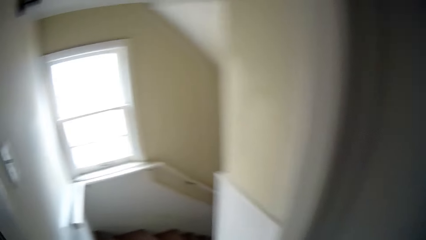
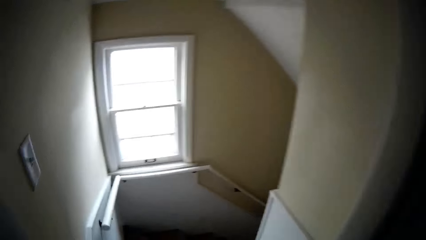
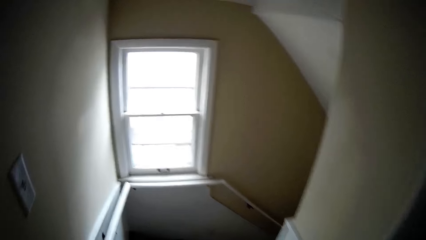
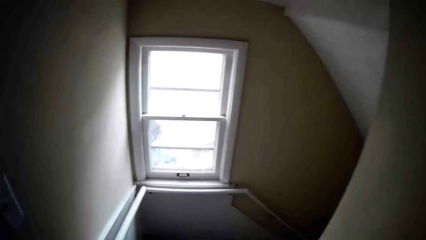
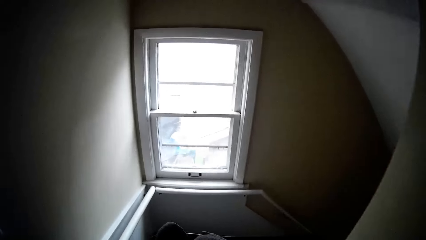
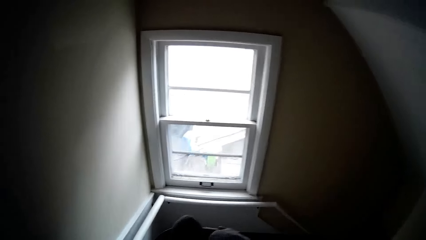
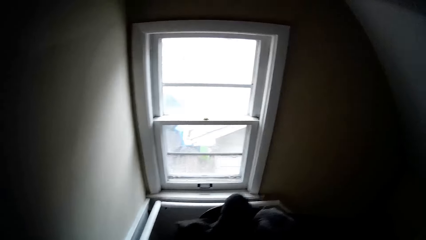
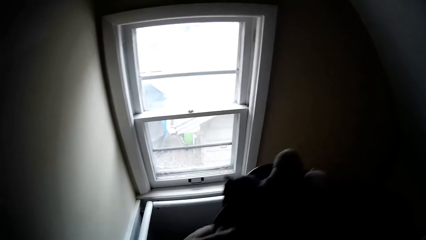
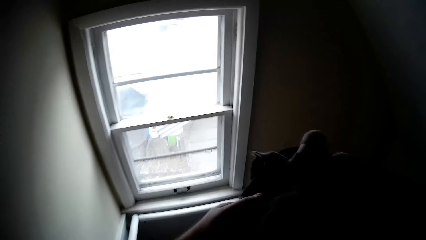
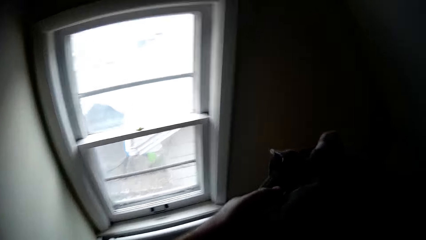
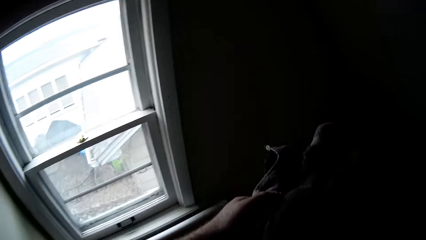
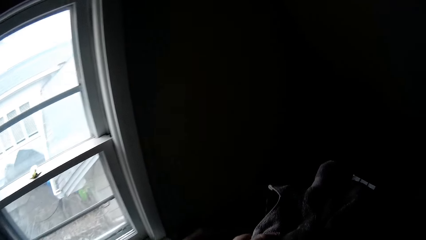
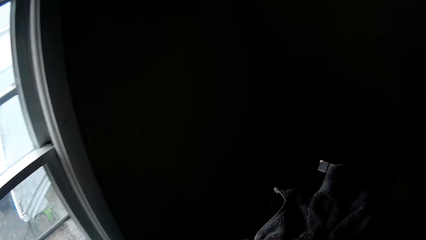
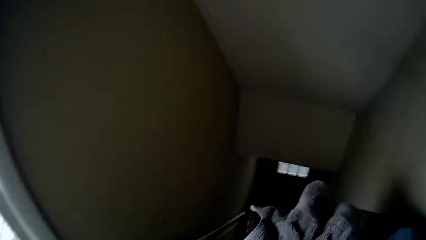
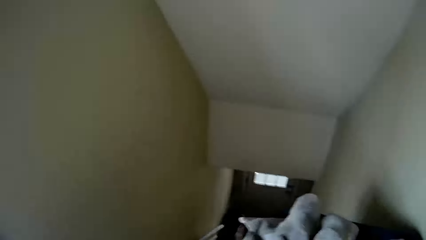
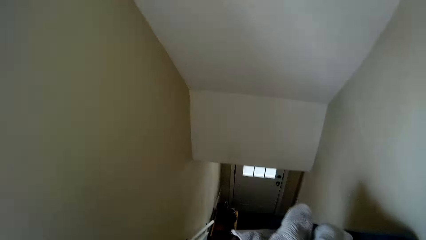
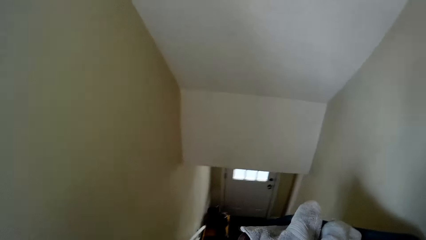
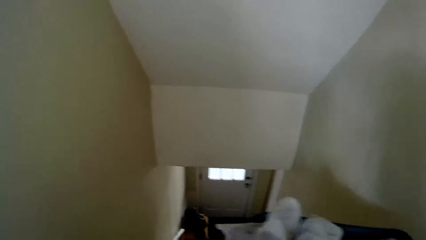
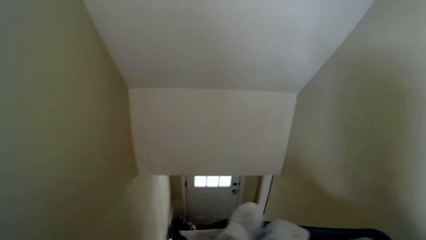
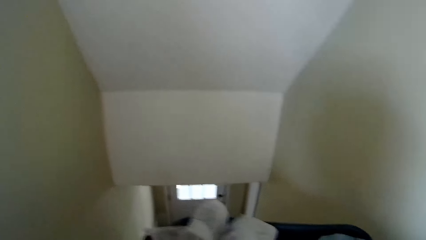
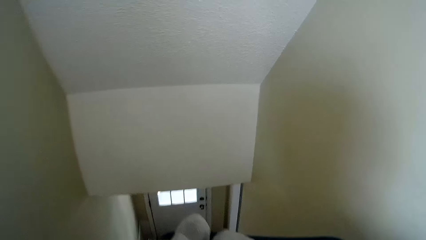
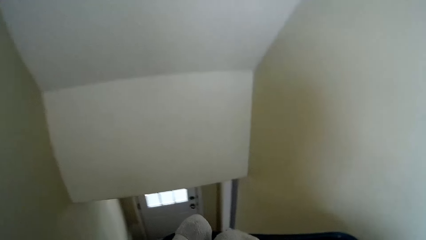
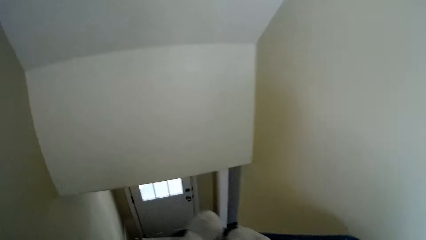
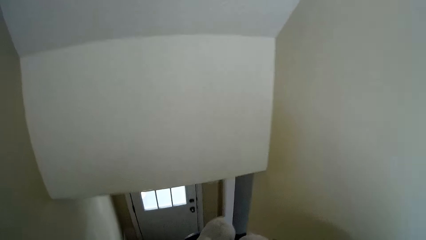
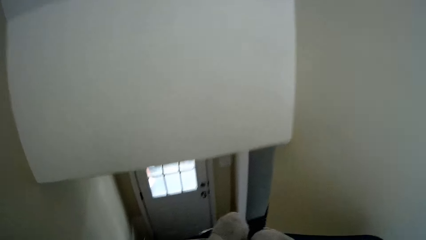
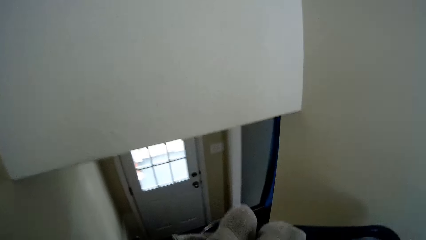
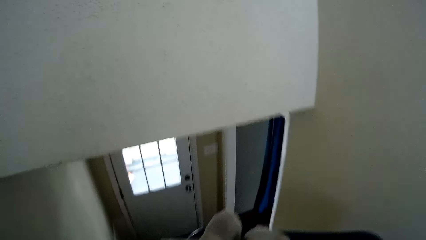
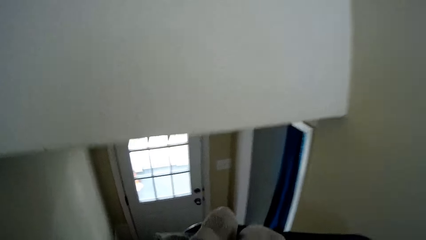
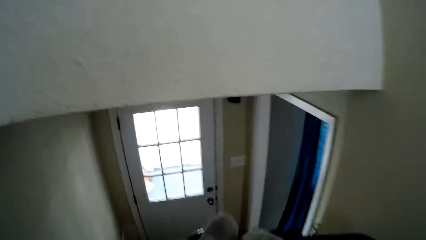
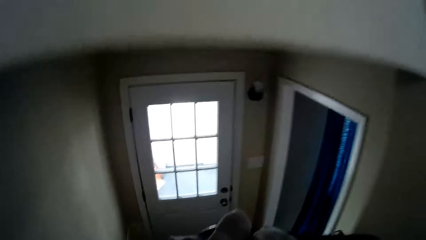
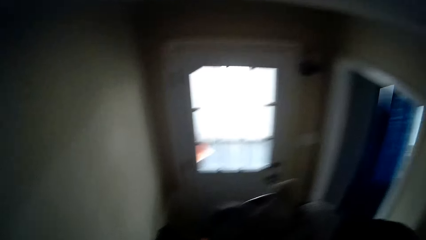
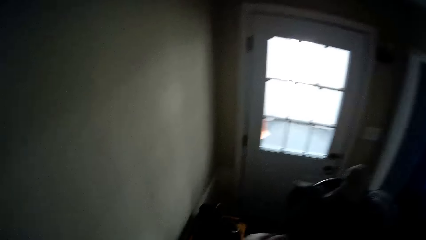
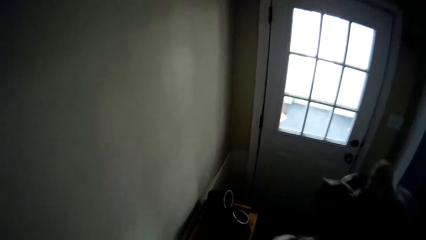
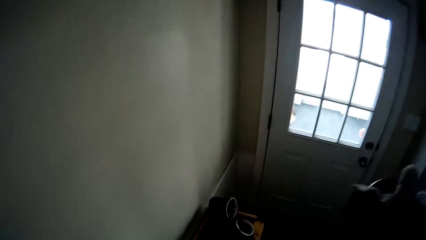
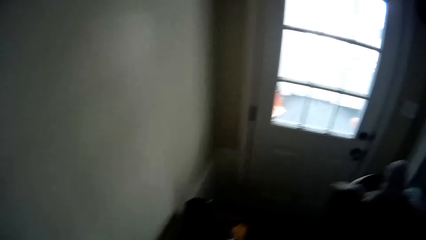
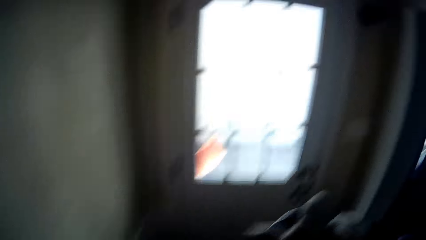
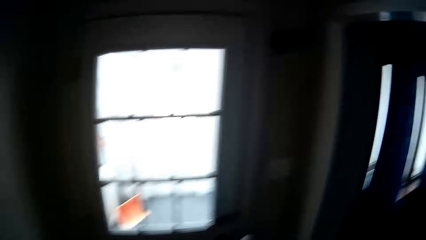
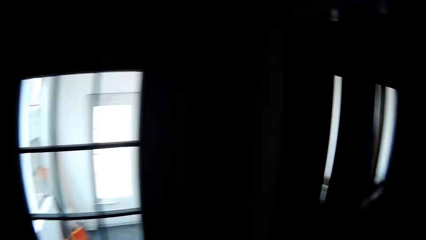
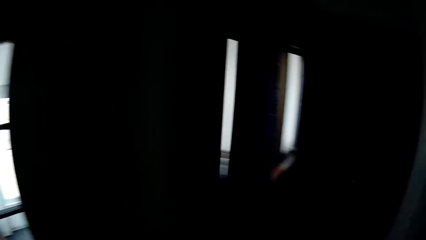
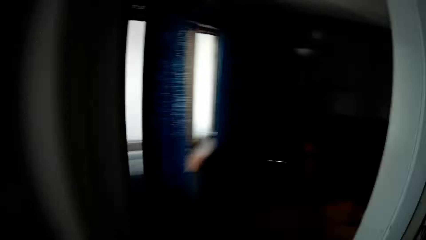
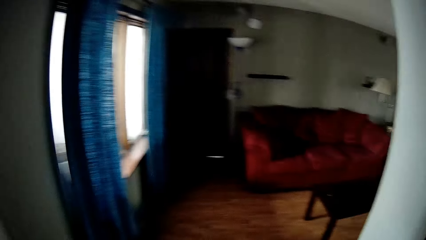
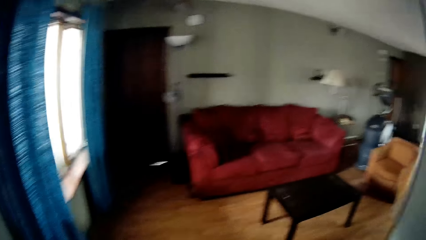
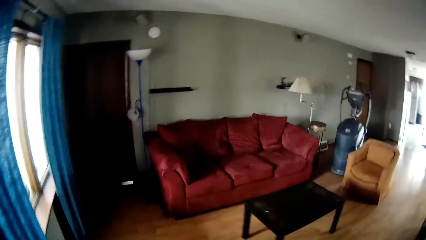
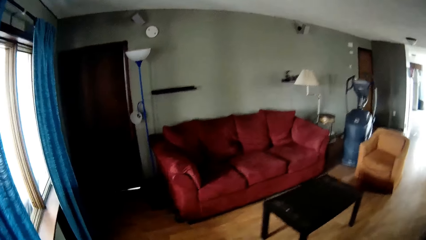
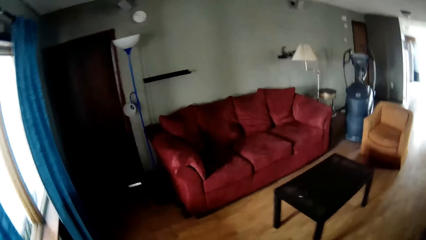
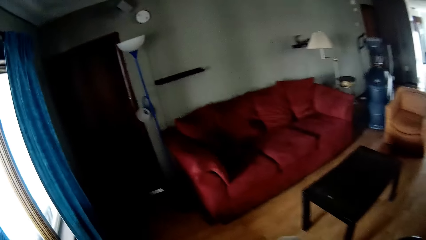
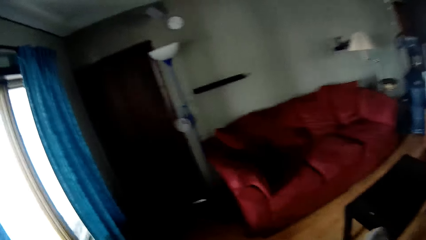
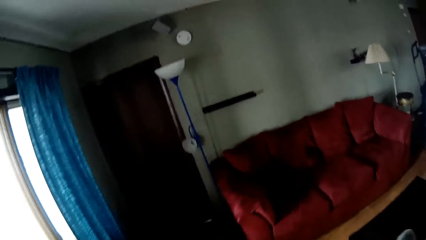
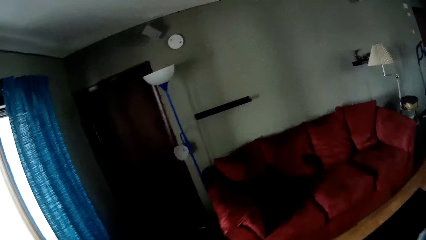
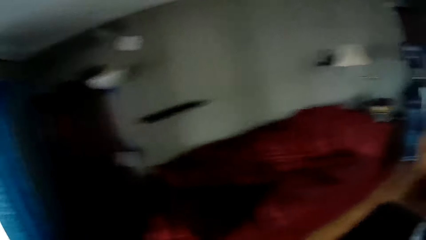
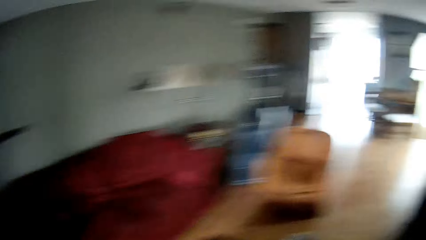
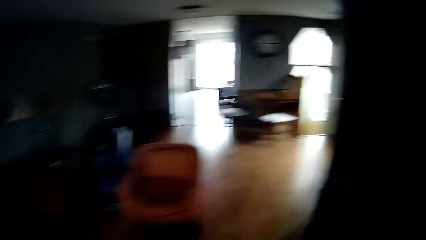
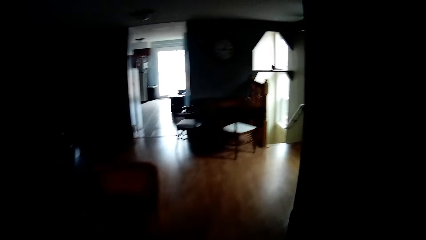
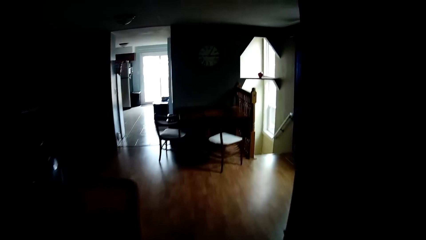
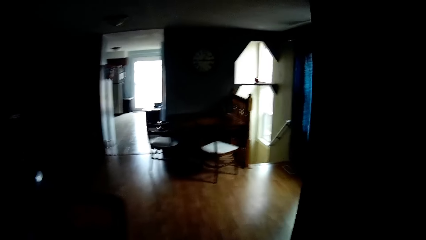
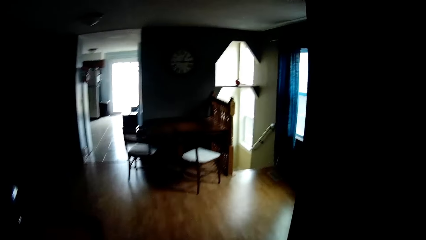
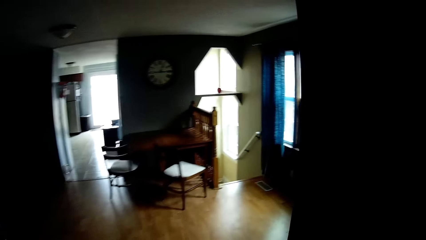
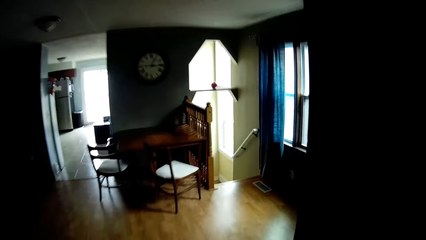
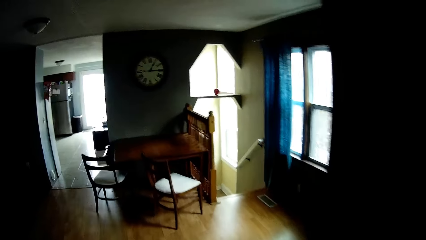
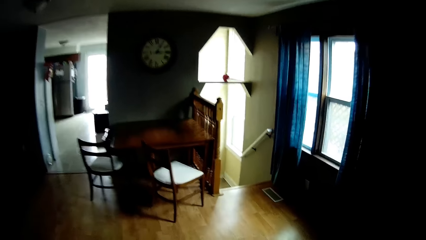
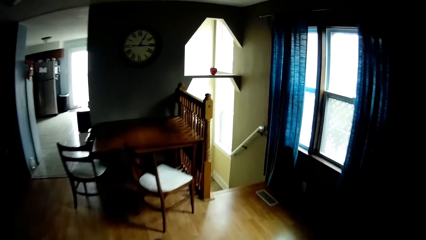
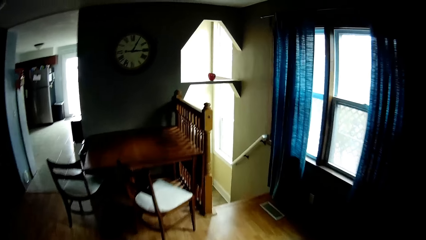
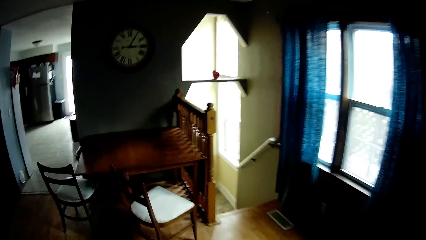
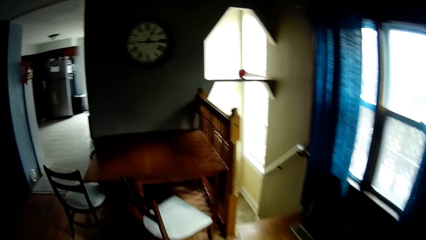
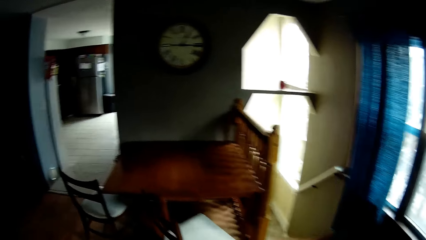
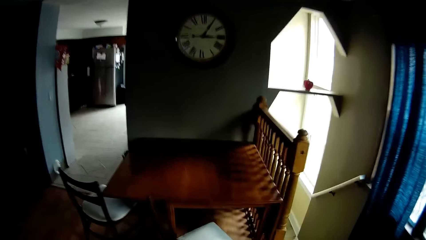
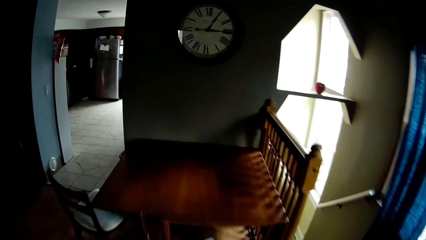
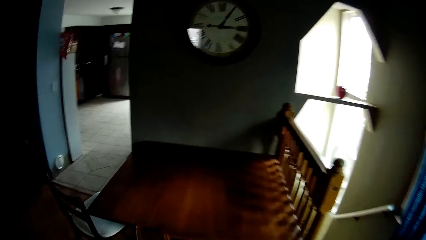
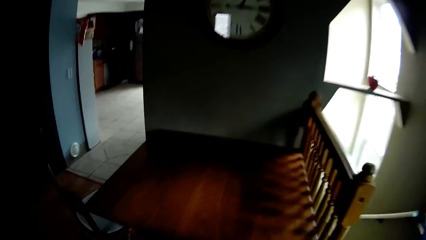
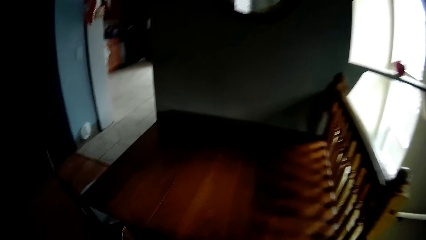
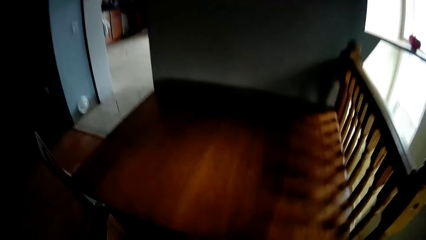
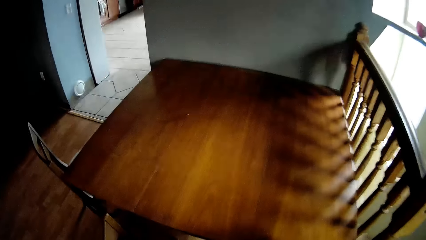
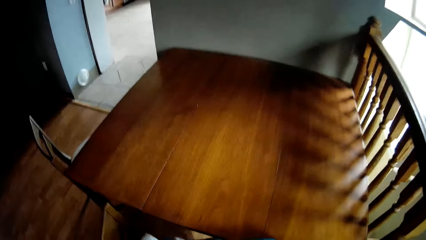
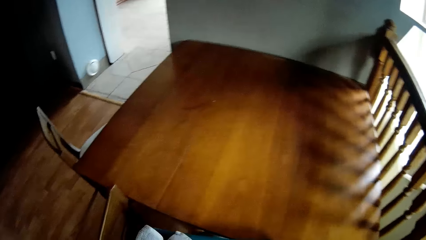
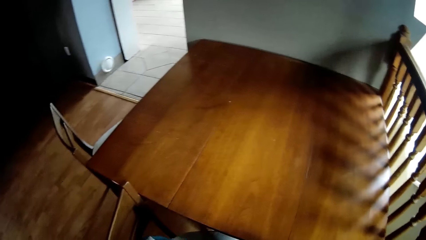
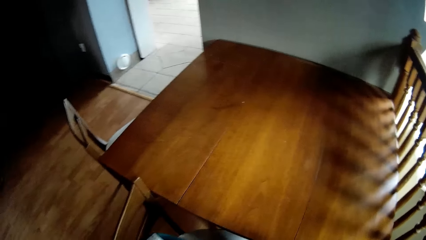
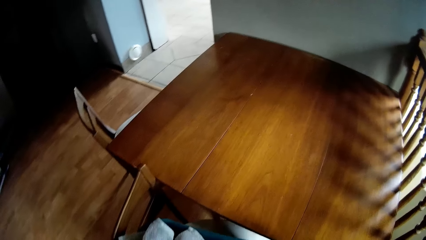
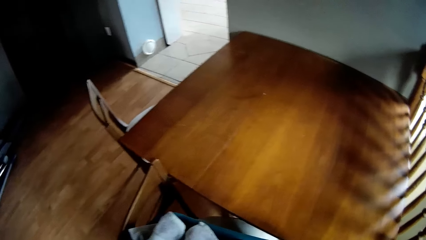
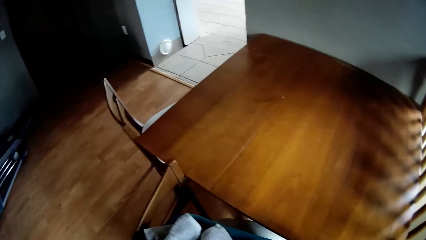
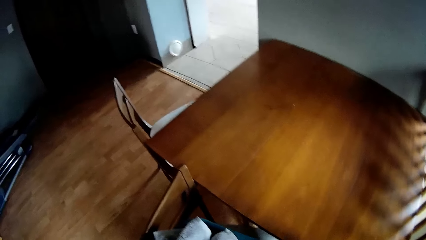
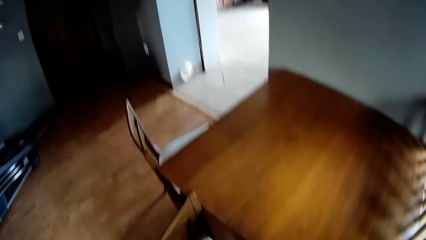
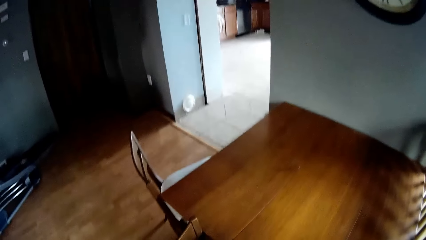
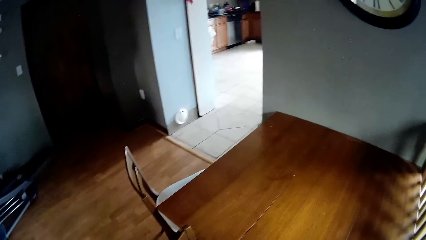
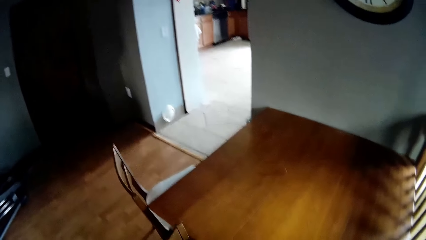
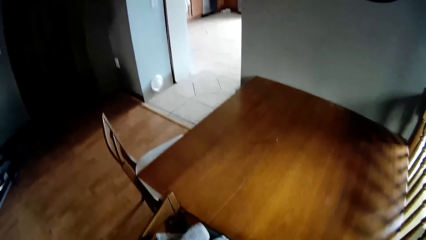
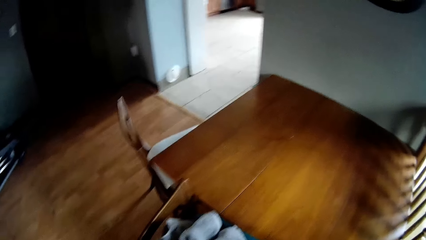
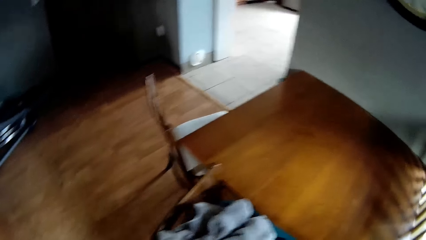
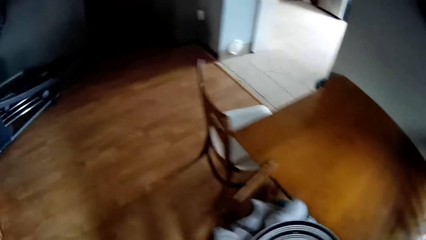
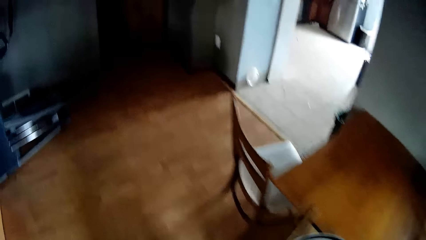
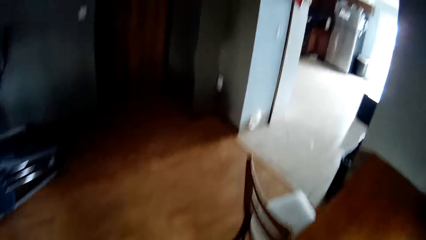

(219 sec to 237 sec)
The camera wearer walks down the stairs. They walk in the living room. They walk towards another room. They put the laundry basket on the chair. They pick up the plate from the laundry basket.
